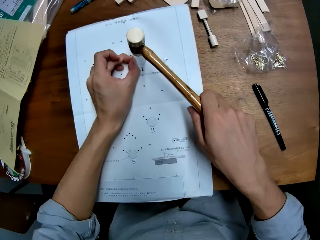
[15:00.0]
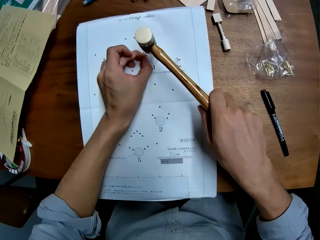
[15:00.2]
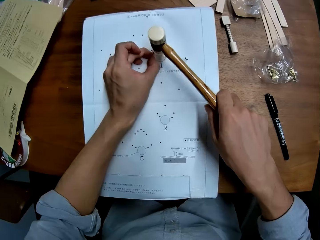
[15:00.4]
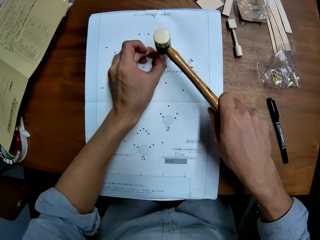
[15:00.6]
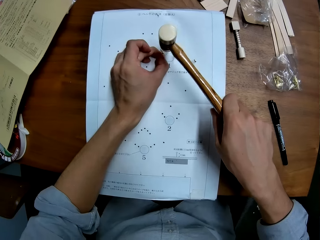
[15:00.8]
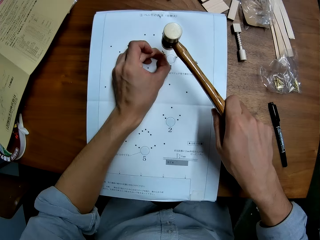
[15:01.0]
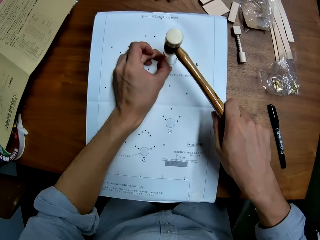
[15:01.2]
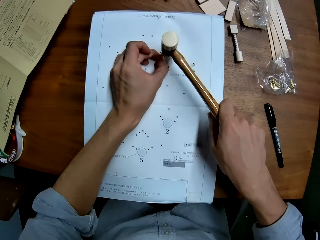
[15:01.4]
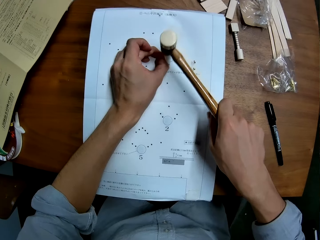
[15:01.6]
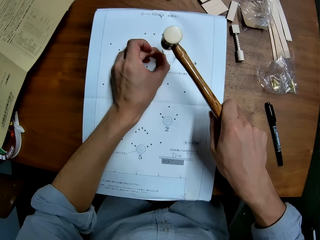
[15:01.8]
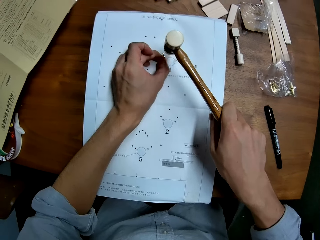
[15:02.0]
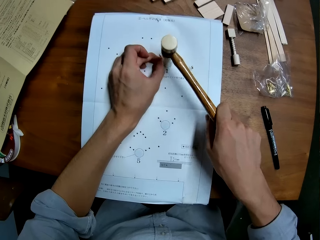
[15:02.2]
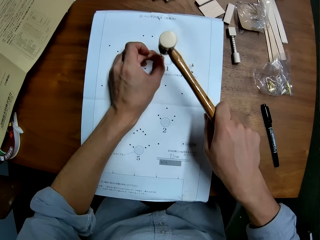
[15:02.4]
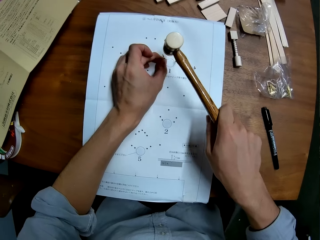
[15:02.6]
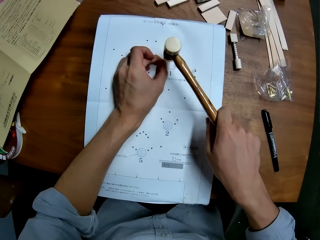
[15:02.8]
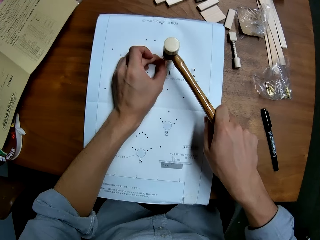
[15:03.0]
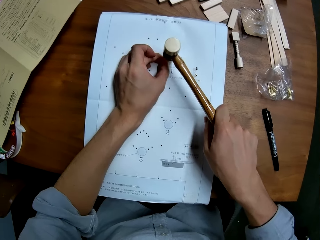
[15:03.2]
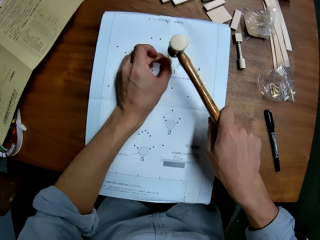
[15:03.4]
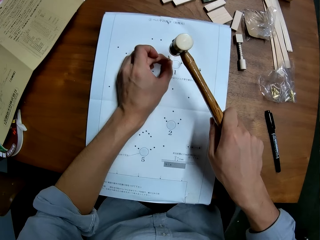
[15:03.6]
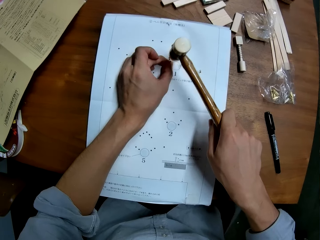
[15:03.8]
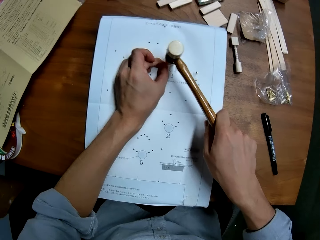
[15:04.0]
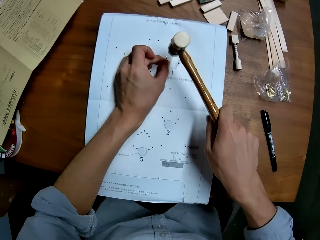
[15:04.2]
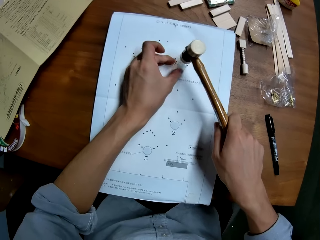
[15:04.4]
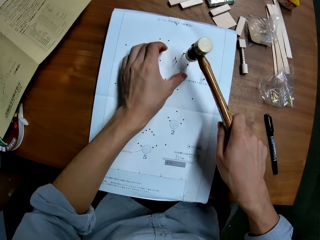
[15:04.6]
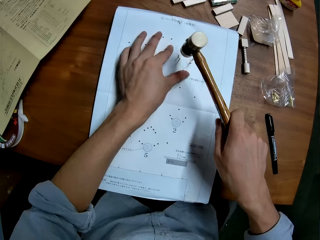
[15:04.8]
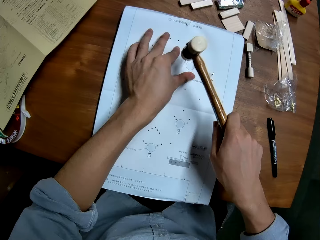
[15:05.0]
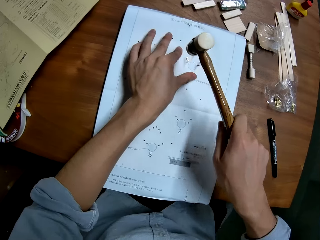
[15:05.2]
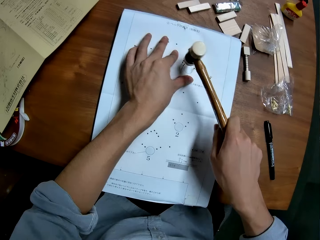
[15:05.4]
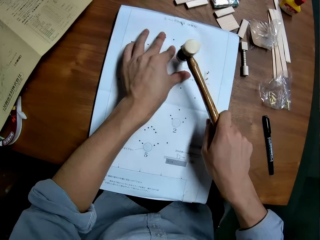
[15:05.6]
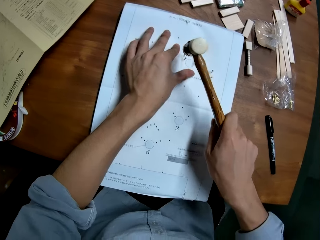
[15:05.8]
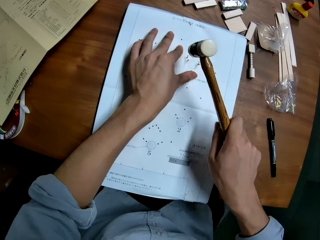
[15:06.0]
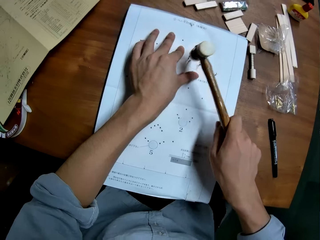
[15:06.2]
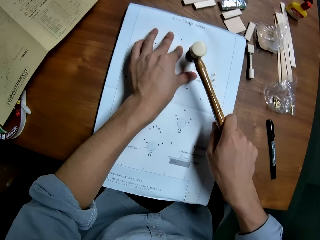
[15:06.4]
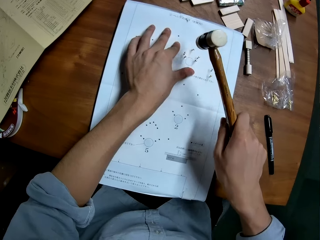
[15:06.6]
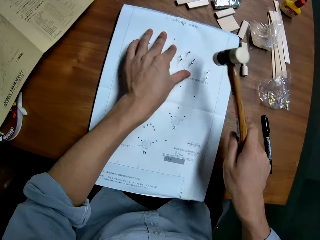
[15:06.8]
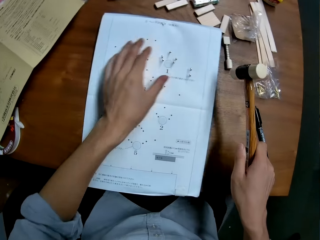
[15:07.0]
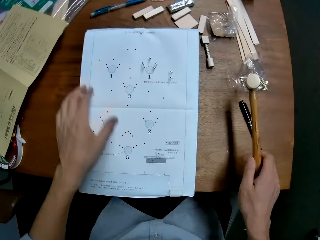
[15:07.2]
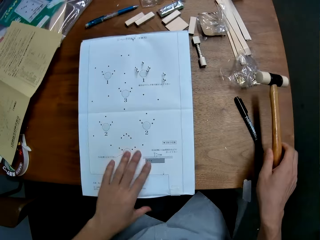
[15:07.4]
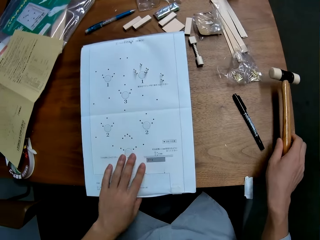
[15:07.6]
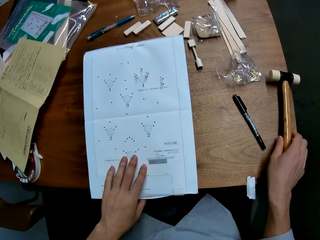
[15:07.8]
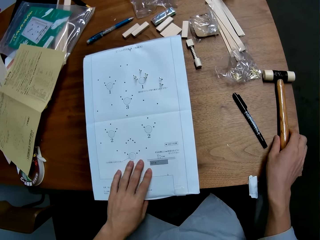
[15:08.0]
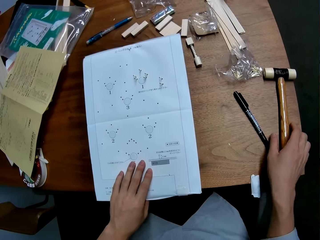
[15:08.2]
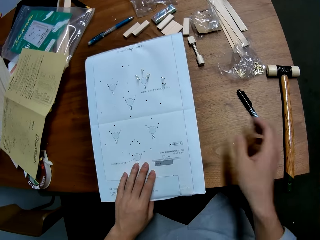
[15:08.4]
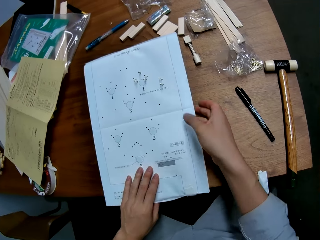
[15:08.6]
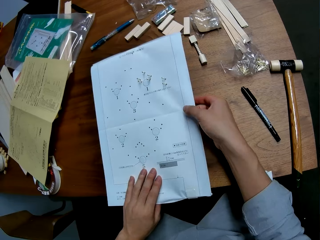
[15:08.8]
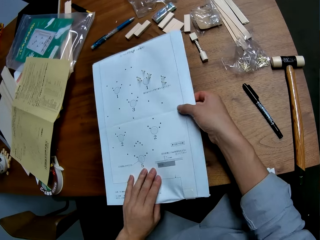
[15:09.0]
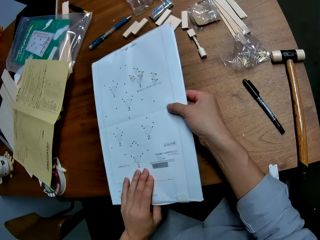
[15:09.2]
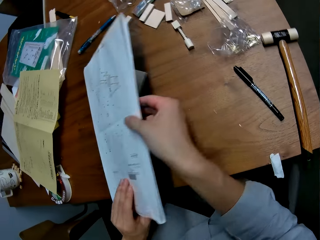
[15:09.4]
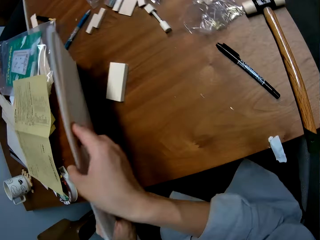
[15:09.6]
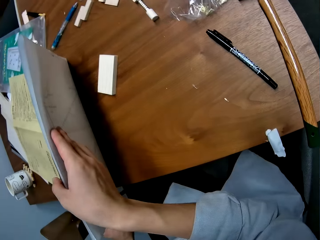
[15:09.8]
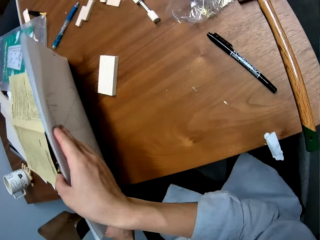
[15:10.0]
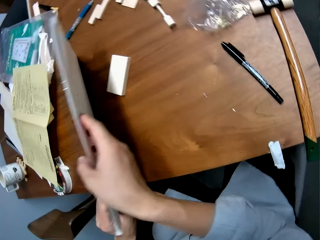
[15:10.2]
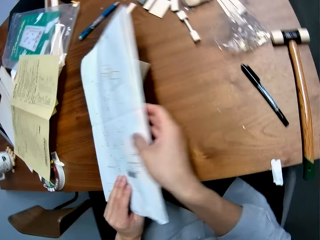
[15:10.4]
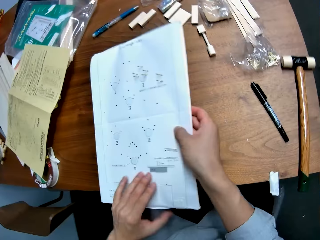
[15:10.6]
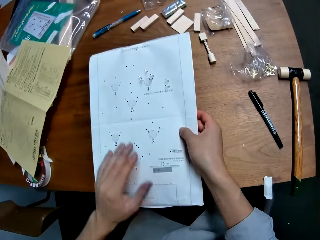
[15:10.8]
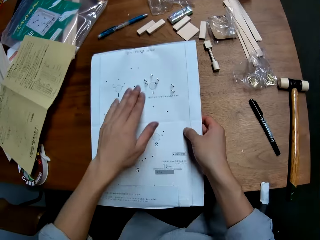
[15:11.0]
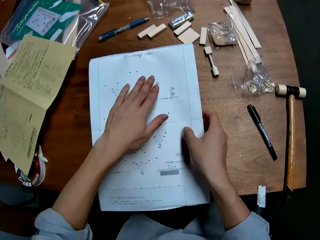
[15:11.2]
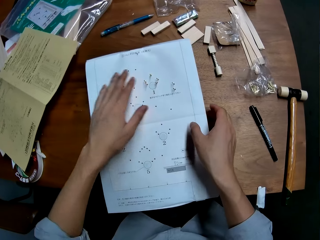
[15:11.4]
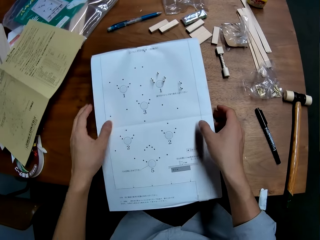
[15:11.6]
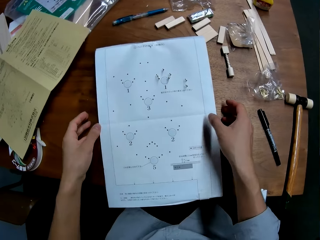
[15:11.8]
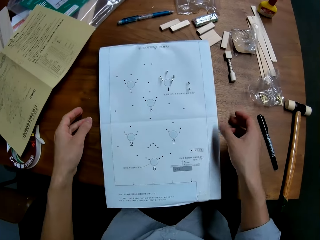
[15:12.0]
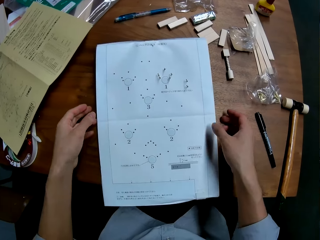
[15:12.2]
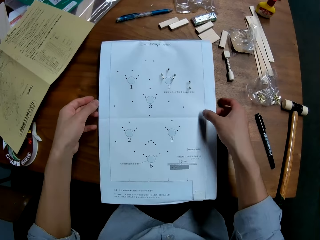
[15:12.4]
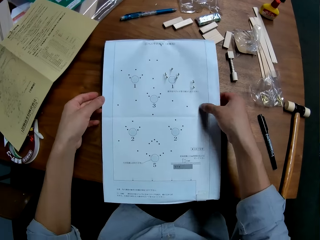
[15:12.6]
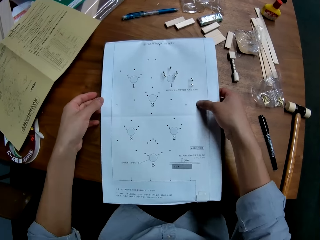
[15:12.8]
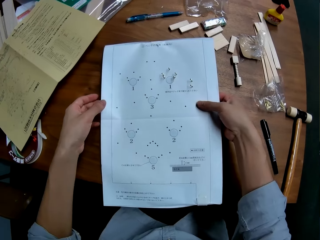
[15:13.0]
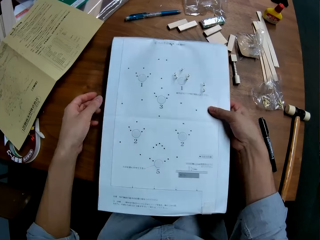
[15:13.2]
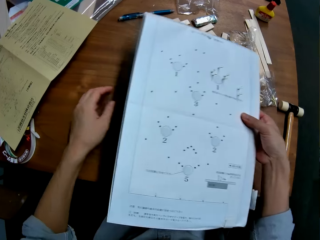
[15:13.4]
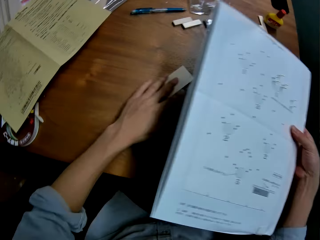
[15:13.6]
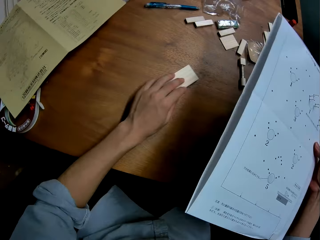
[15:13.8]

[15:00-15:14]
The camera wearer hits the nail with the hammer on the paper. He places his left hand on the paper. He puts the hammer on the table. He checks the wood piece beneath the paper. He picks up the paper from the table, lifts a side of the paper from the table and puts the paper back on the table. He touches the surface of the paper. He lifts the paper from the table. He adjusts the wood piece beneath the paper.

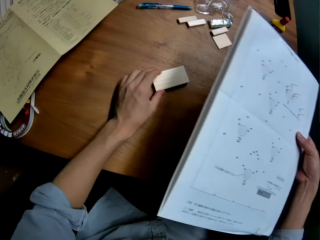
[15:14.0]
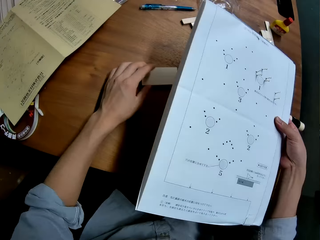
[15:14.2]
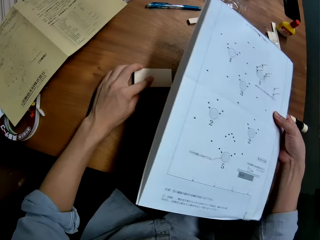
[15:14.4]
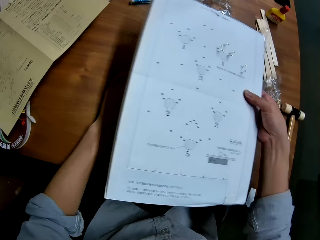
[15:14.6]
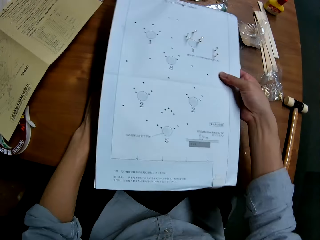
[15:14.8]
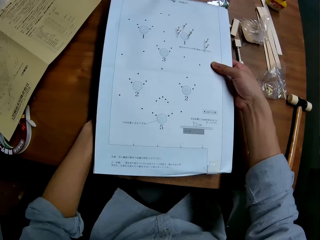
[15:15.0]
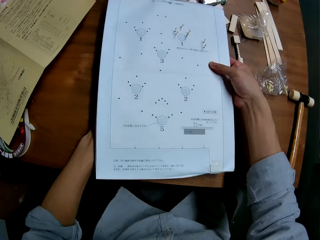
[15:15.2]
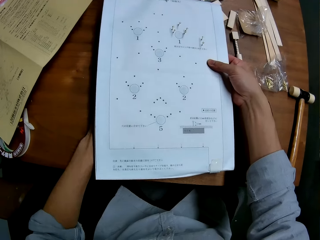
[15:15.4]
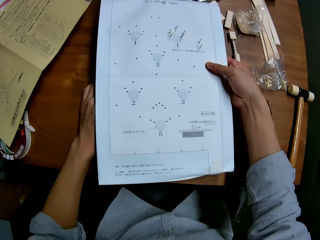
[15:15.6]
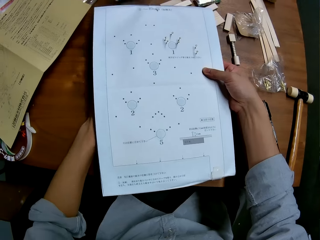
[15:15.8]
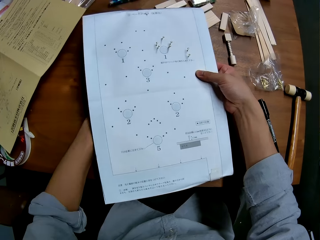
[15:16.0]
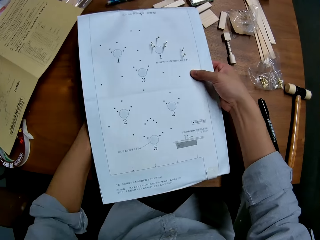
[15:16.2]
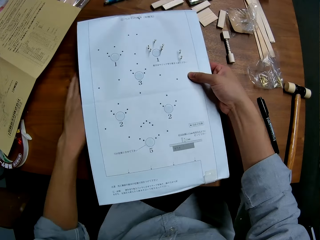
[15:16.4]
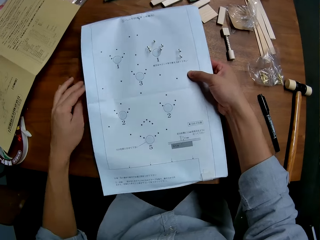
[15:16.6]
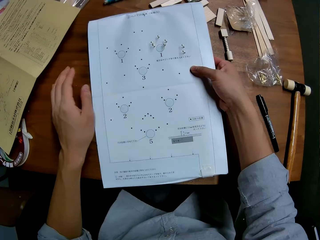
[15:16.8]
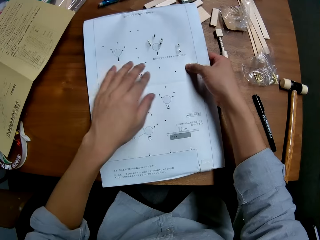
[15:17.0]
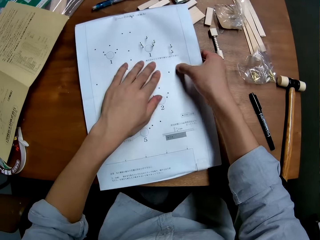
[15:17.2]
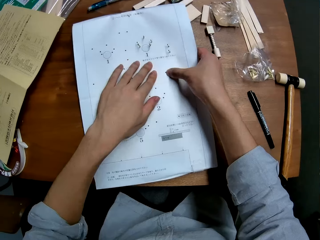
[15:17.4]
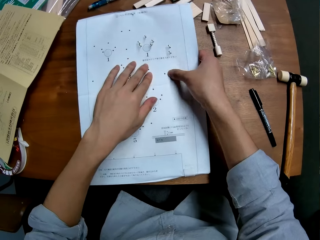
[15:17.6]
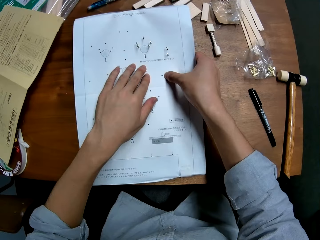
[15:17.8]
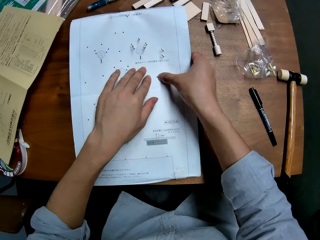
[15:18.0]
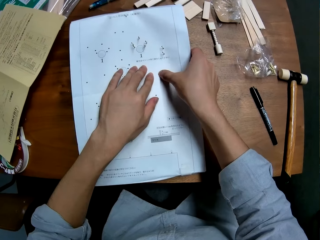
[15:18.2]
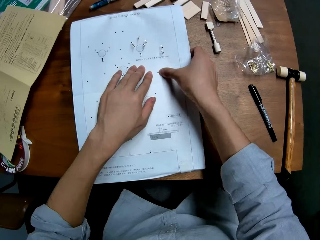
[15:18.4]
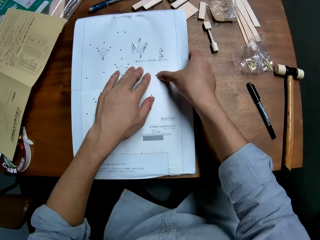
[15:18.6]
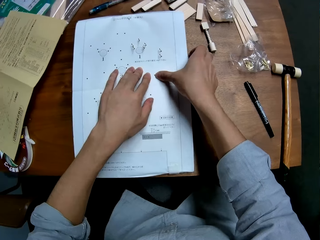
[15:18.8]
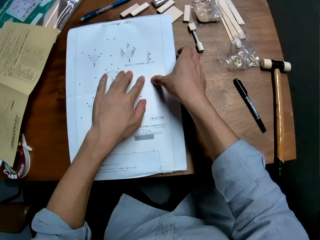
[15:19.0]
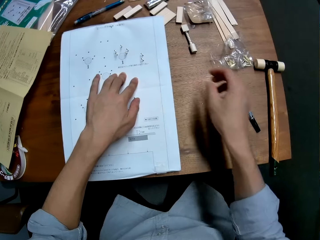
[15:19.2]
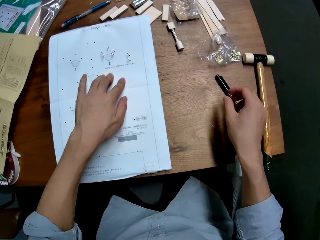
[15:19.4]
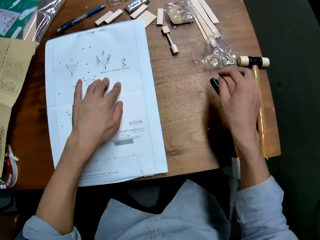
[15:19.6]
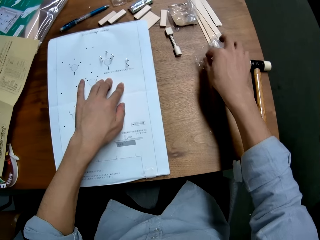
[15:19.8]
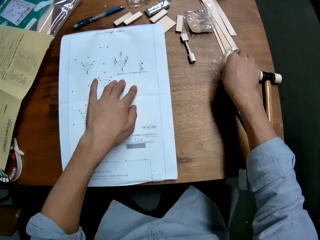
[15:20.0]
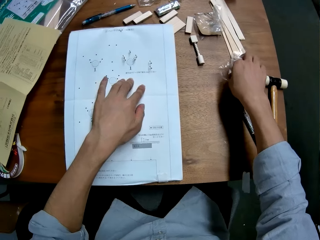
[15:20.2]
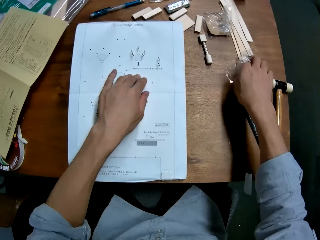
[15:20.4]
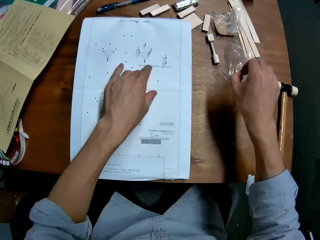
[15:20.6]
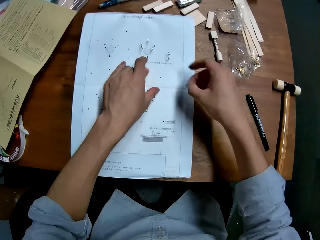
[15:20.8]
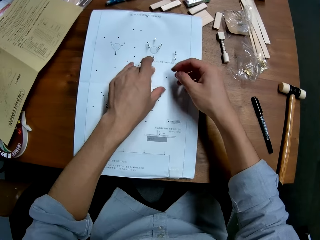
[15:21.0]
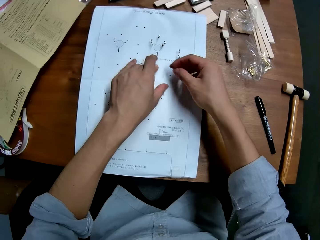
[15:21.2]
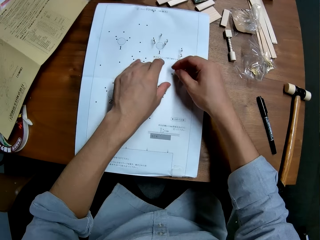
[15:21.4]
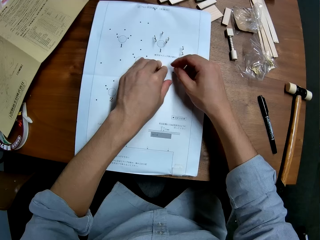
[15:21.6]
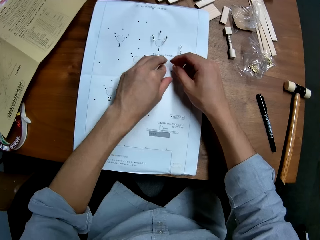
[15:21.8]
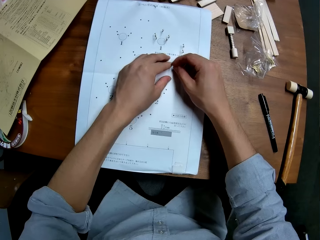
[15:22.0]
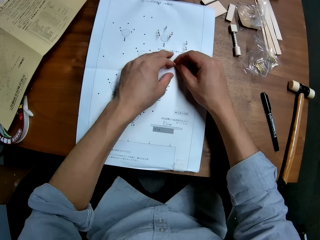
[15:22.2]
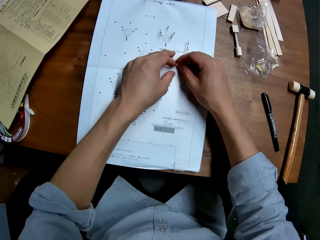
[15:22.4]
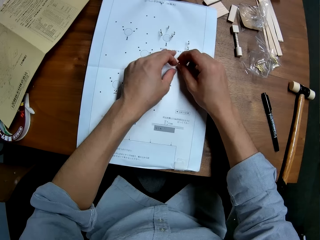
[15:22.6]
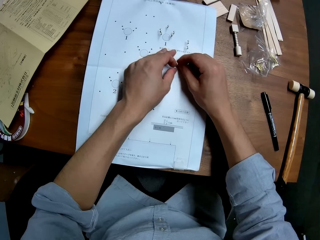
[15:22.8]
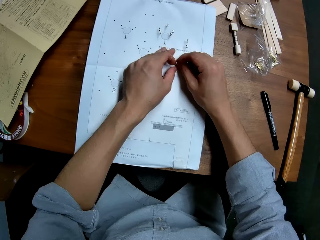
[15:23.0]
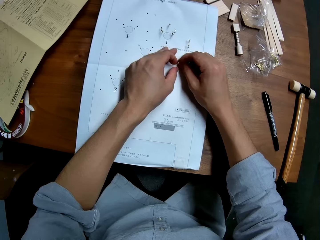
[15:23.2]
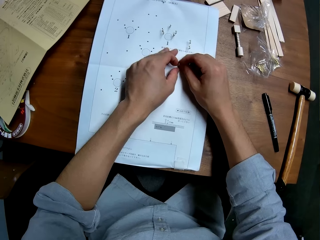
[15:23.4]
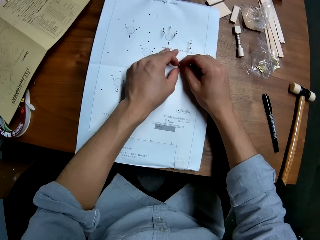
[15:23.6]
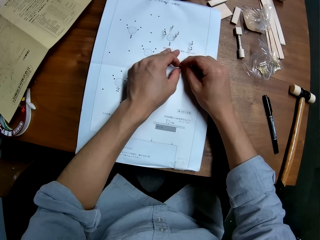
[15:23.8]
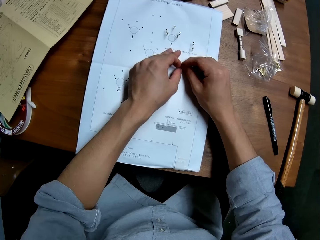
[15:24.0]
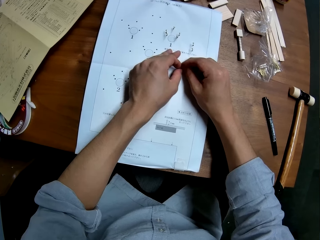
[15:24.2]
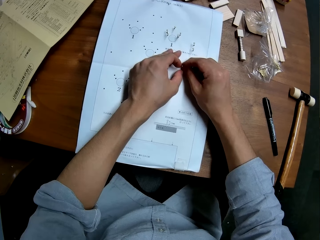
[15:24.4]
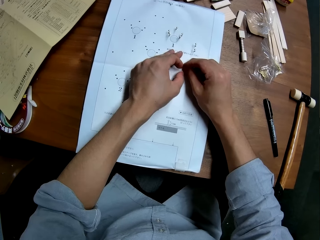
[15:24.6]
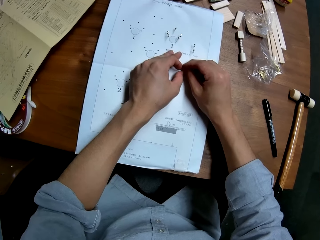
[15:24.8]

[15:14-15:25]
The camera wearer adjusts a crafting material from the table. He places the paper on the wood piece. He adjusts the paper on the wood piece. He takes another nail from the nylon. He sets the nail on the right side of the paper.
